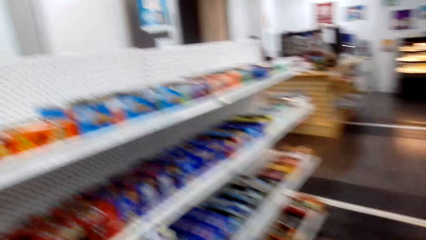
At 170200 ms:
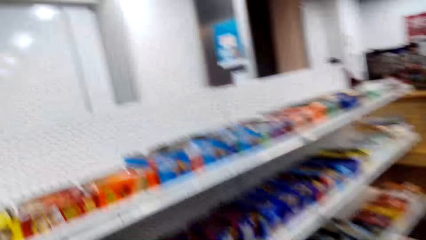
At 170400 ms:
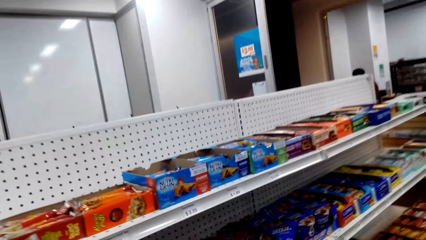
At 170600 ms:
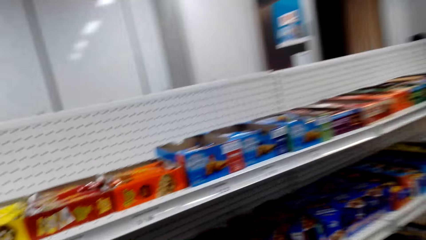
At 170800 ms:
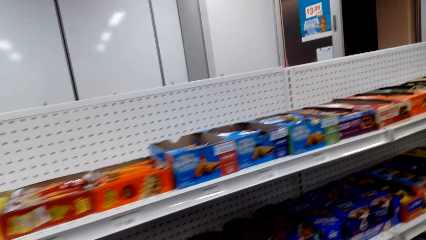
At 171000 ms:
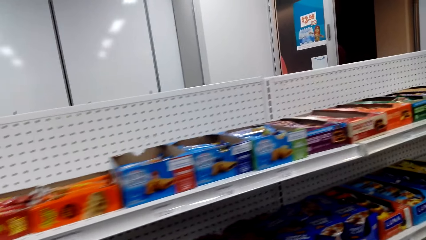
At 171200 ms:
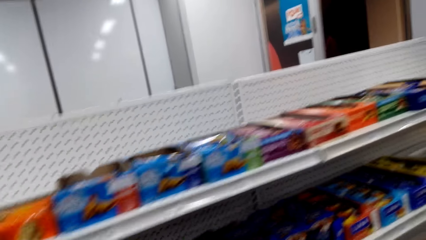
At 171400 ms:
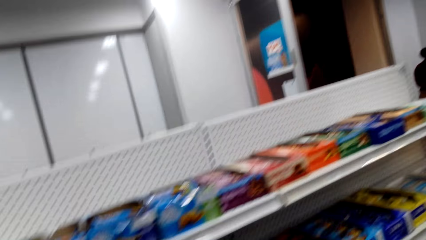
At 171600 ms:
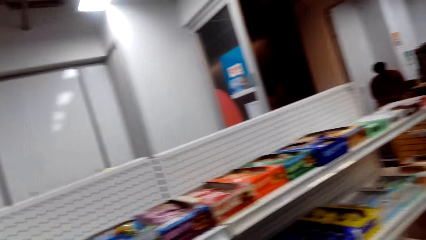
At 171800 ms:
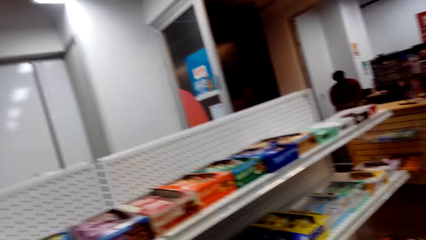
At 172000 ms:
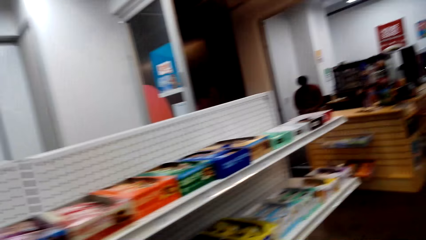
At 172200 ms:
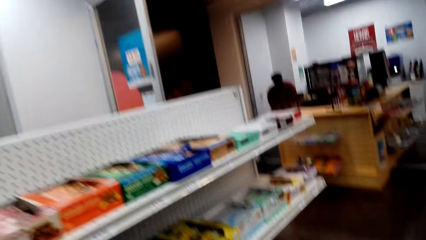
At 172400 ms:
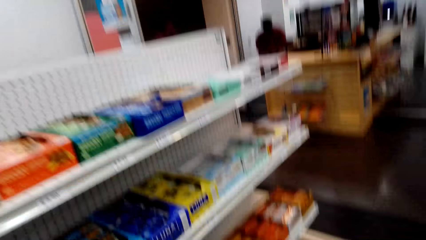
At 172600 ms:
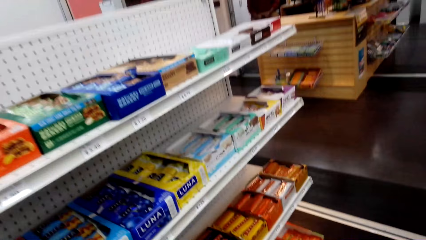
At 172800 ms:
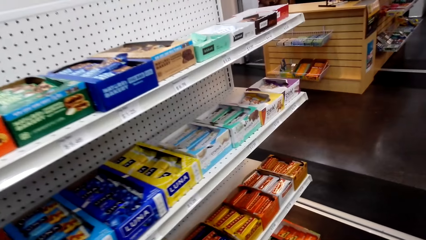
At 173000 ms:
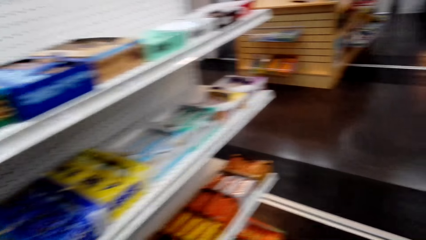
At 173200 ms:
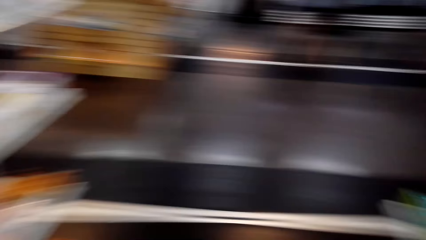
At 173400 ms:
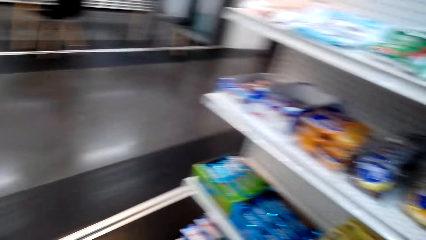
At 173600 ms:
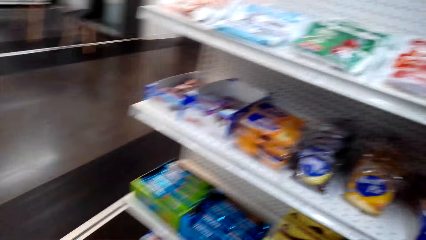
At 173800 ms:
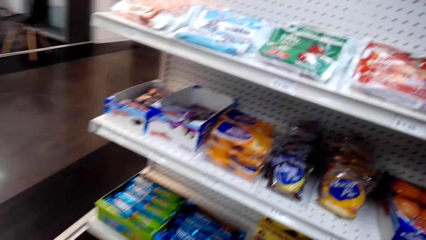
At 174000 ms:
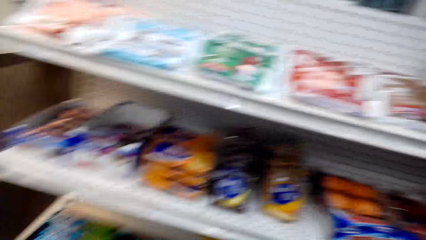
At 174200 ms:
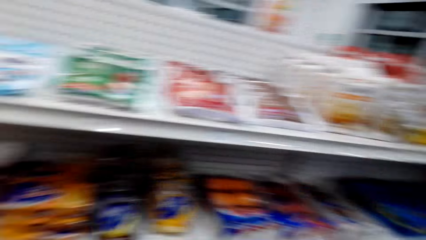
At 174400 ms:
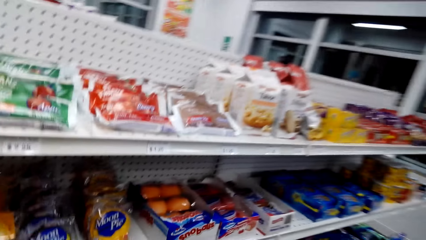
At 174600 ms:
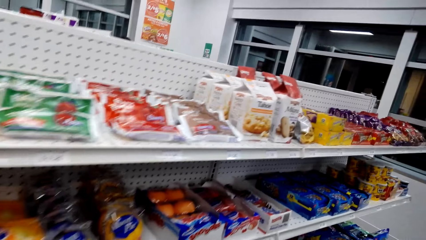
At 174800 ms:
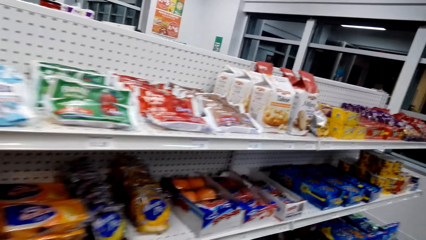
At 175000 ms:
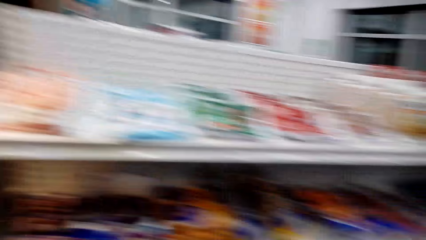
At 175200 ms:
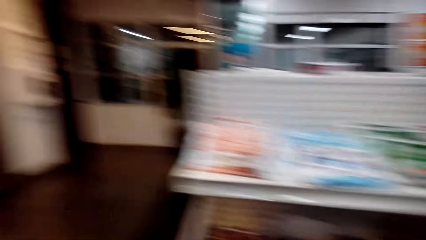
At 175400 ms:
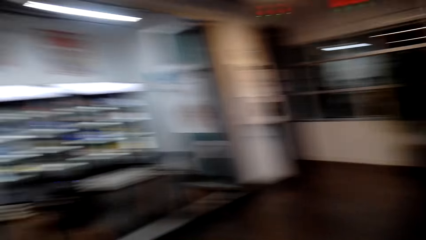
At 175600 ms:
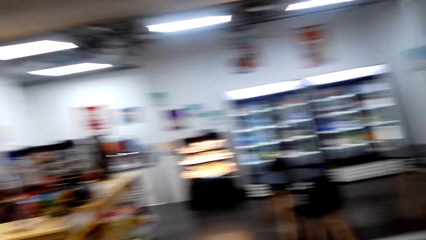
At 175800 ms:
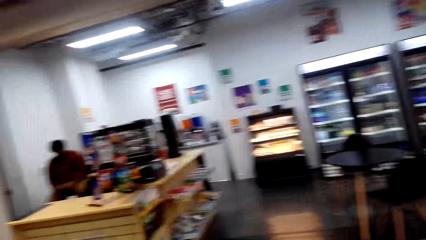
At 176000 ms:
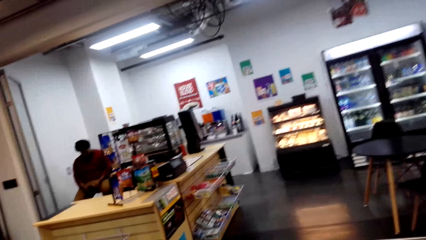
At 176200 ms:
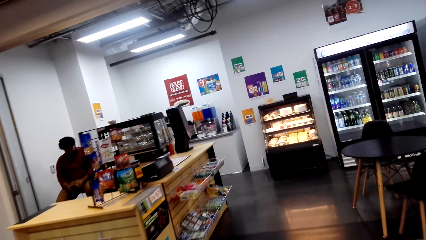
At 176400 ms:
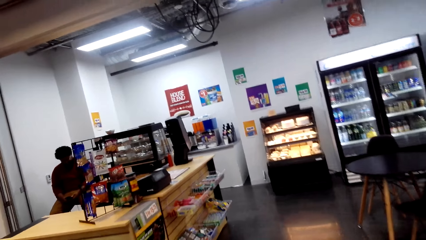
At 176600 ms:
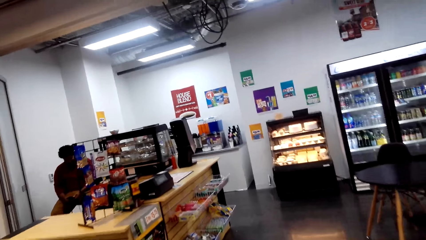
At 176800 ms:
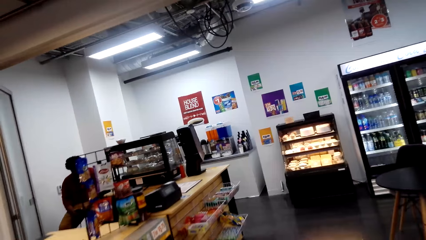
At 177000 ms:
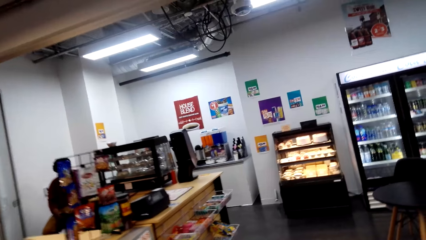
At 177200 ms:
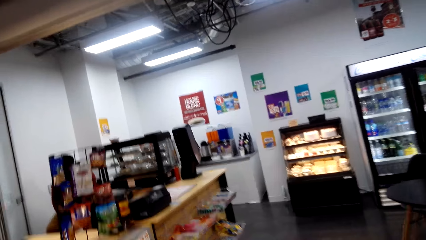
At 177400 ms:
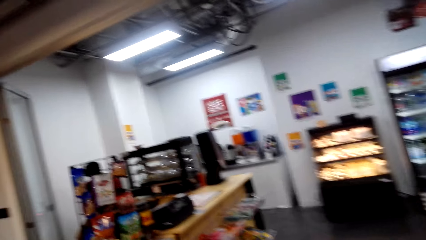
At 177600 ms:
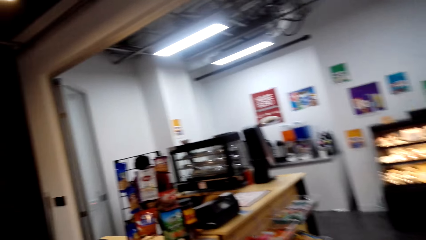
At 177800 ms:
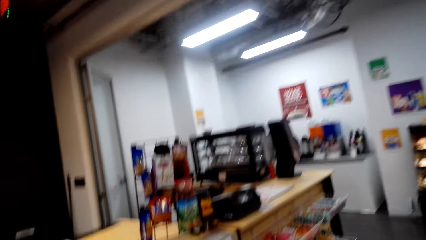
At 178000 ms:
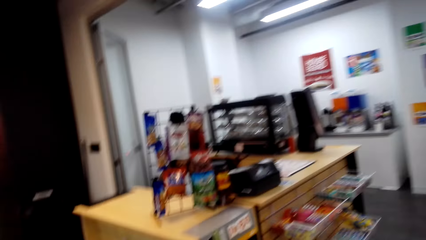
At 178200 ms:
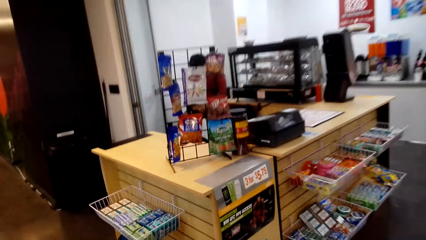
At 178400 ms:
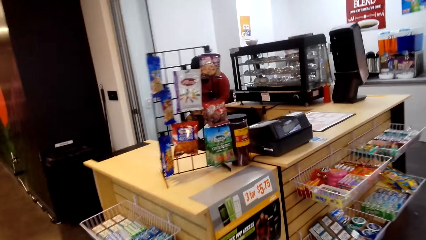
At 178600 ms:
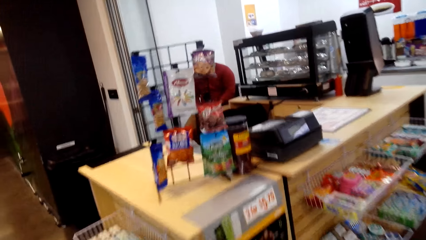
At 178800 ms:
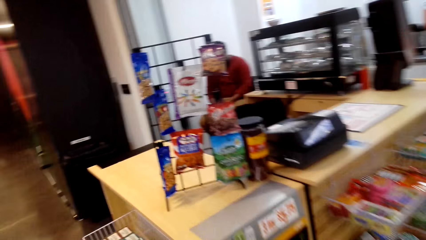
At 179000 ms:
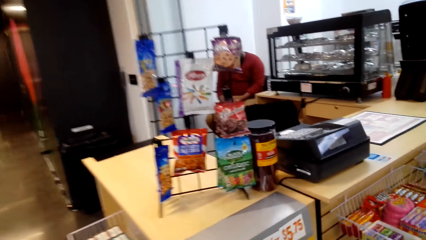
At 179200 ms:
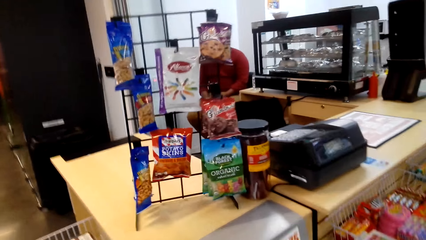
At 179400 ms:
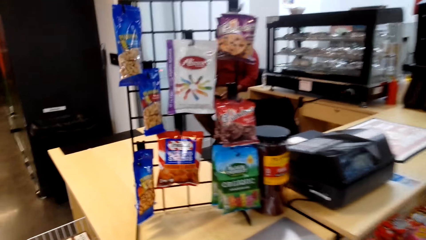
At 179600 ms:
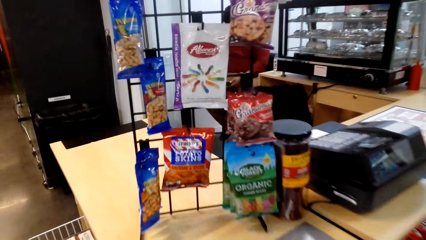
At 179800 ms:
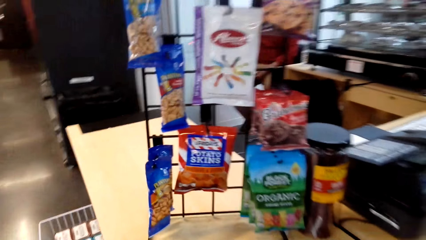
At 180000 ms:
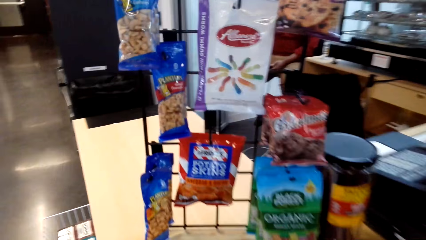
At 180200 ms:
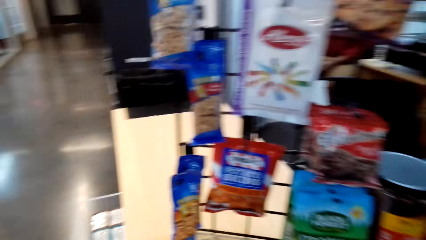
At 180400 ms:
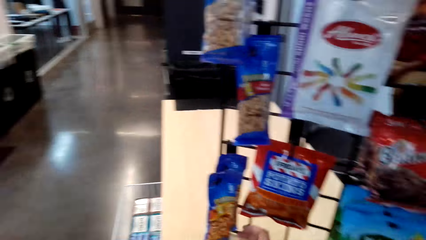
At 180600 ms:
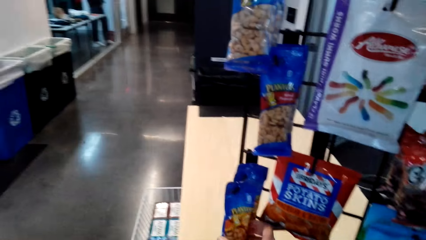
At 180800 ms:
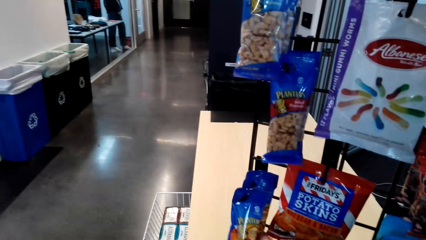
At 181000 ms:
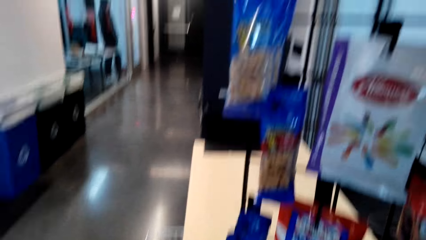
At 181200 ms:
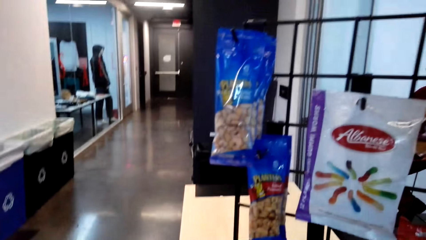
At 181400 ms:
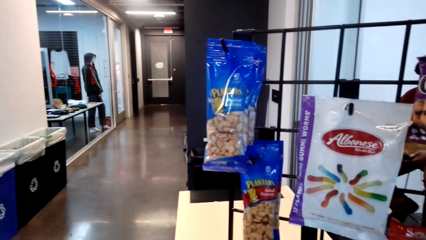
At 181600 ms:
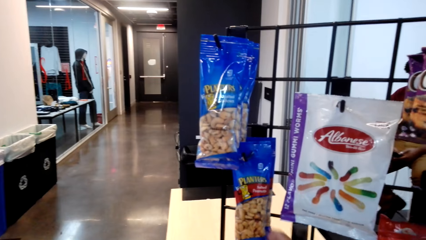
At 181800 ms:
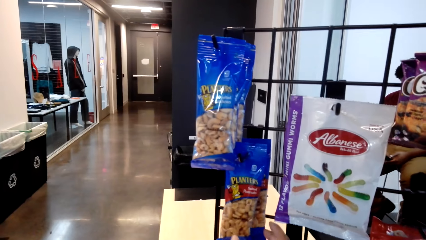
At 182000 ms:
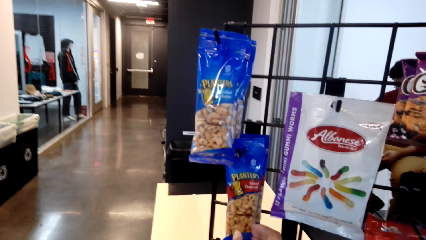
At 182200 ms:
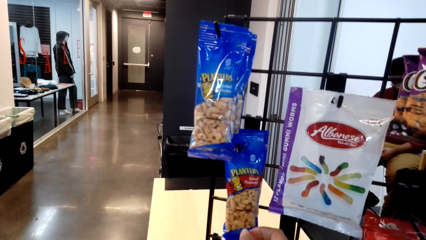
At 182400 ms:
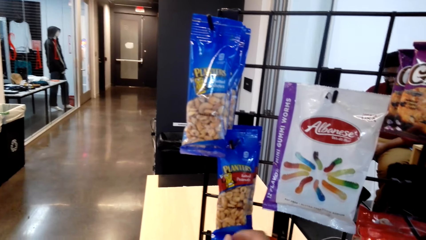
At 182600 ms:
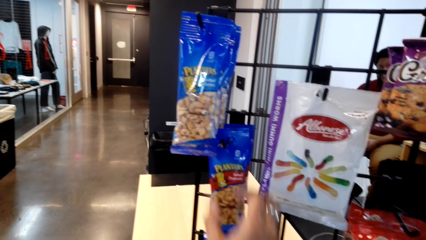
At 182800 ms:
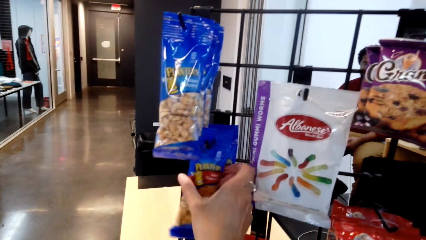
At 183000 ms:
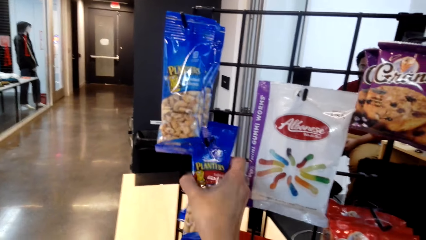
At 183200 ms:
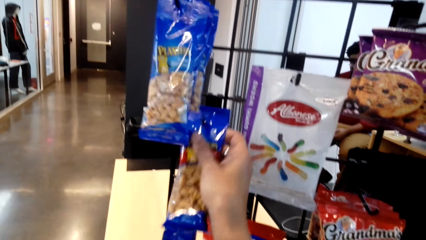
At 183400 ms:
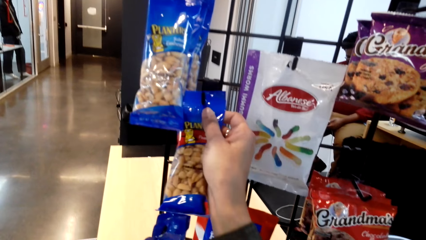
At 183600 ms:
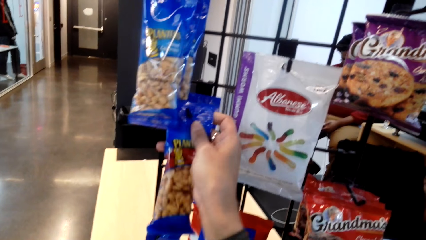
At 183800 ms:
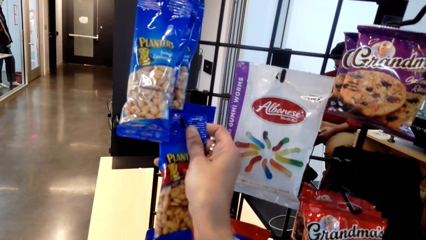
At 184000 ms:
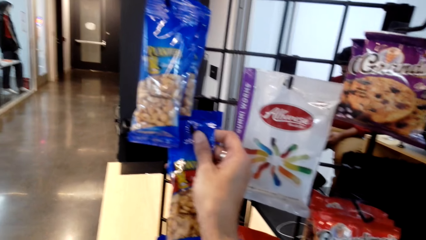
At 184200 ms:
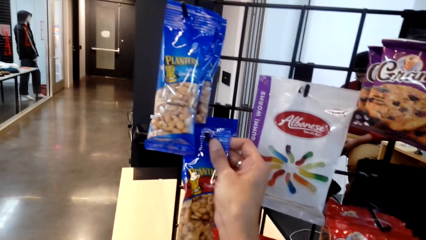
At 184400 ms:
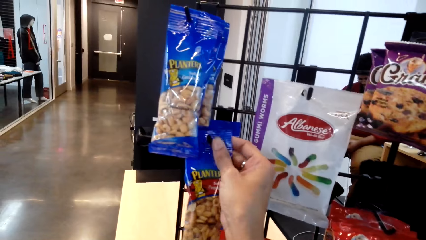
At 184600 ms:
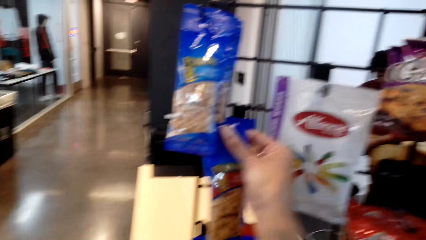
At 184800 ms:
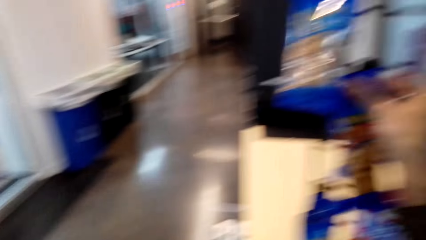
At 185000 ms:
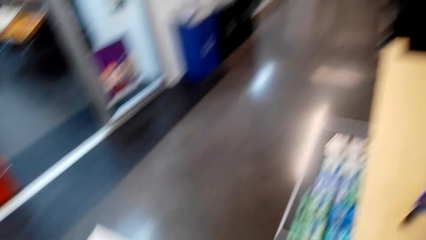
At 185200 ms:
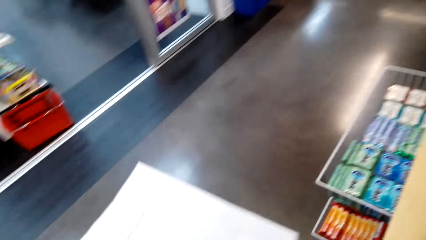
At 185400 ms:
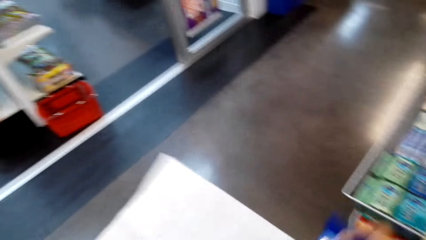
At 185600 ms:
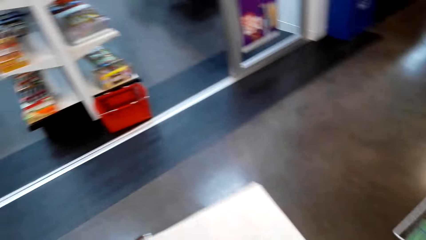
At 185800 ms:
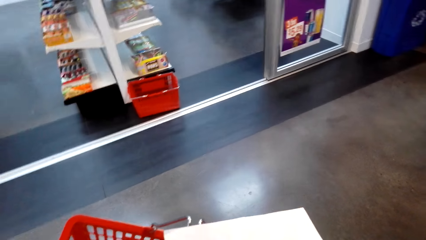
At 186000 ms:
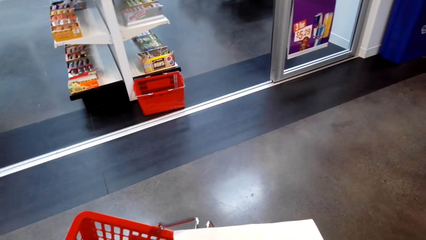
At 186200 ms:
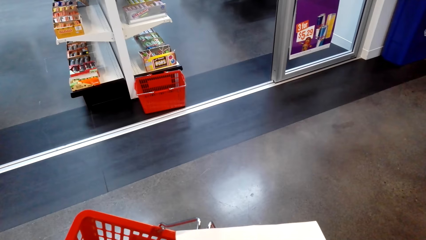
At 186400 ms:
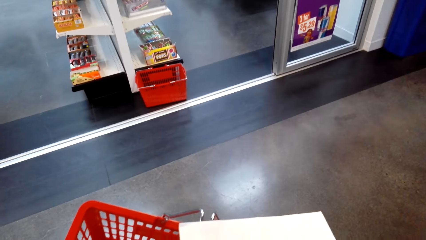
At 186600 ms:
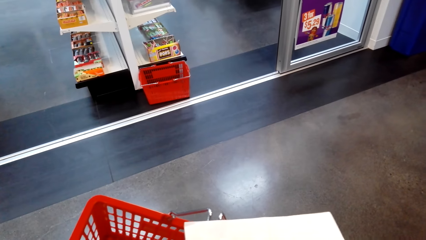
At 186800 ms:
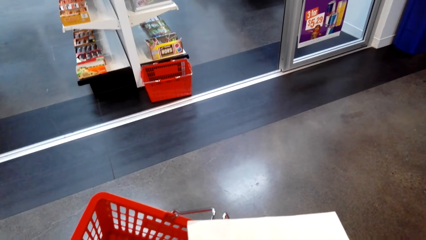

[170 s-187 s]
The camera wearer looks at the shelf. They look around the supermarket. They pick the Planters snack nuts from the hook. They place the Planters snack nuts in the shopping basket.
